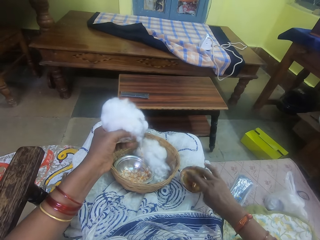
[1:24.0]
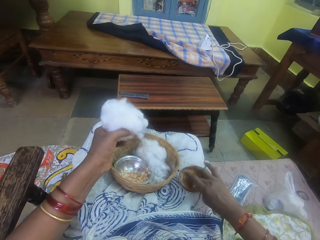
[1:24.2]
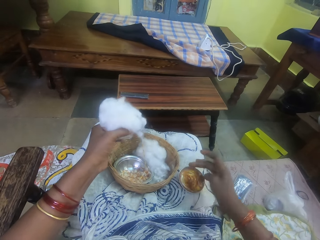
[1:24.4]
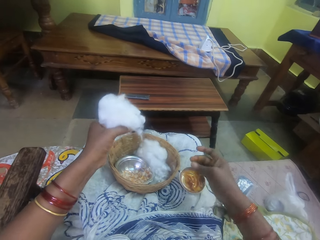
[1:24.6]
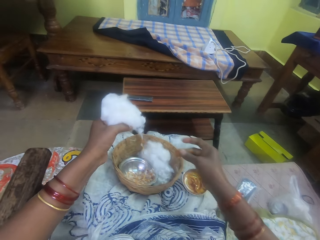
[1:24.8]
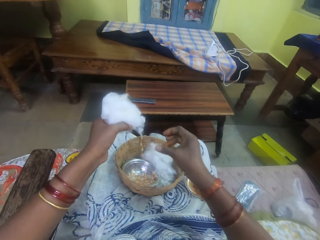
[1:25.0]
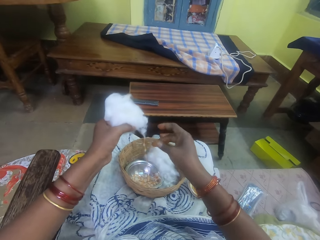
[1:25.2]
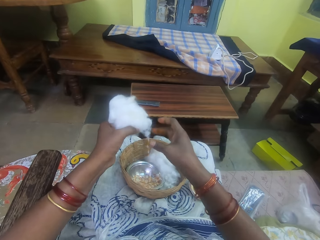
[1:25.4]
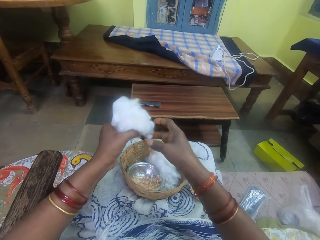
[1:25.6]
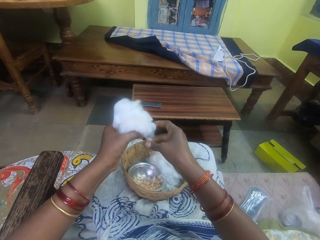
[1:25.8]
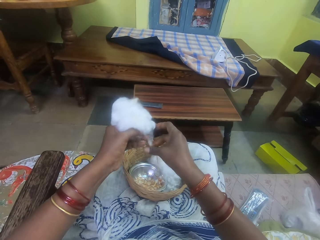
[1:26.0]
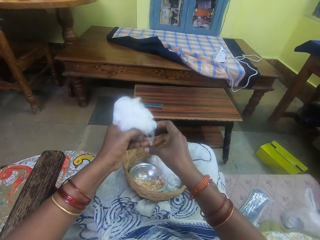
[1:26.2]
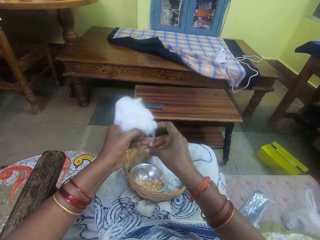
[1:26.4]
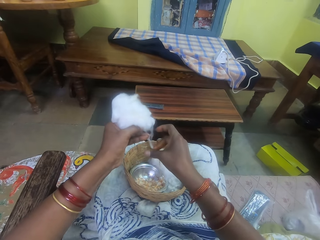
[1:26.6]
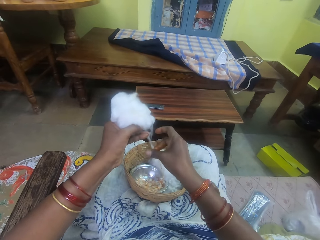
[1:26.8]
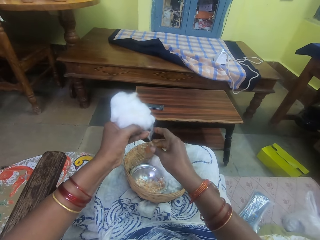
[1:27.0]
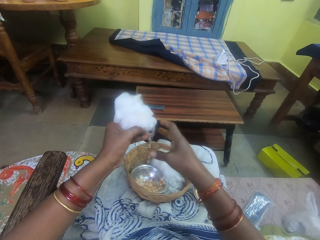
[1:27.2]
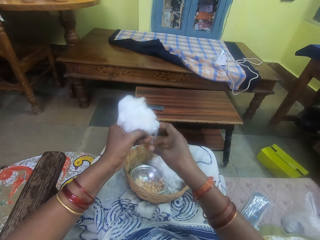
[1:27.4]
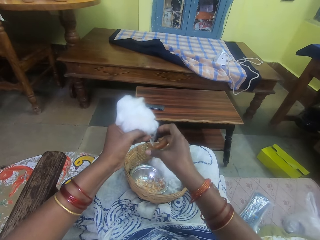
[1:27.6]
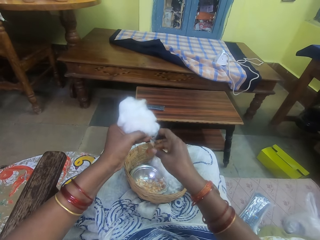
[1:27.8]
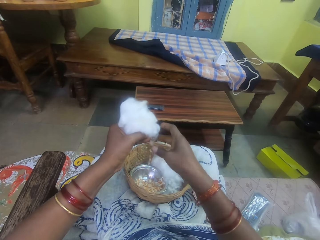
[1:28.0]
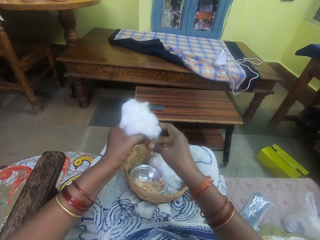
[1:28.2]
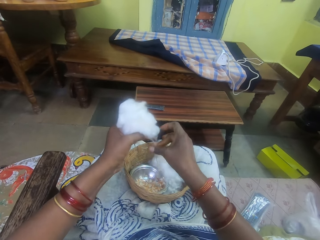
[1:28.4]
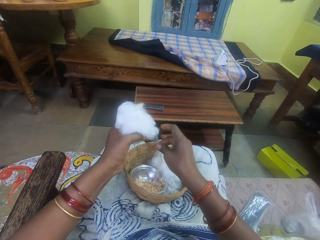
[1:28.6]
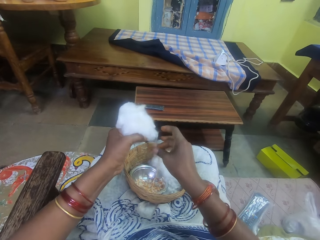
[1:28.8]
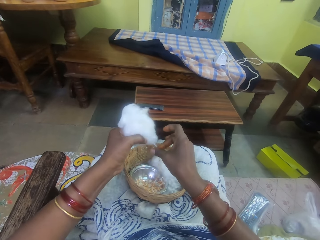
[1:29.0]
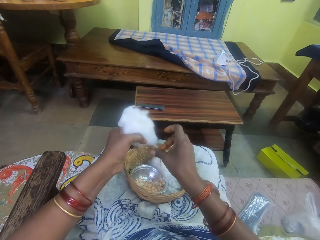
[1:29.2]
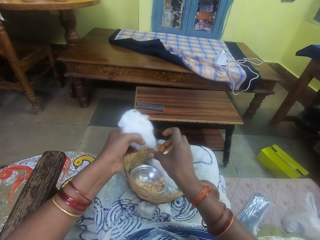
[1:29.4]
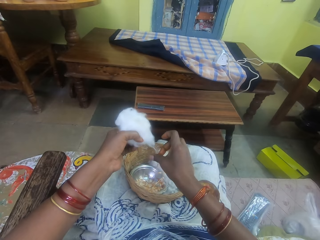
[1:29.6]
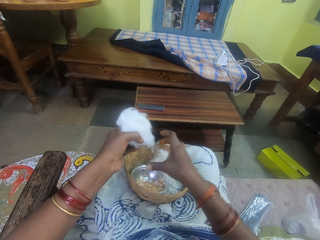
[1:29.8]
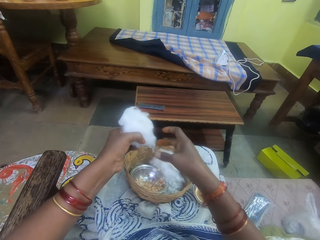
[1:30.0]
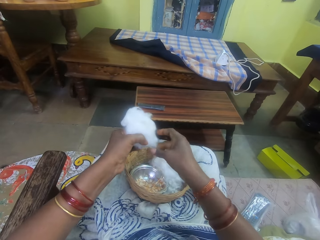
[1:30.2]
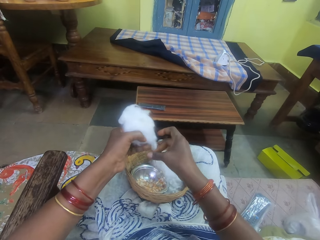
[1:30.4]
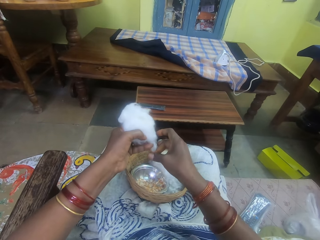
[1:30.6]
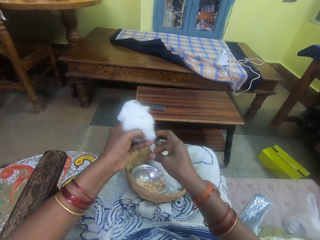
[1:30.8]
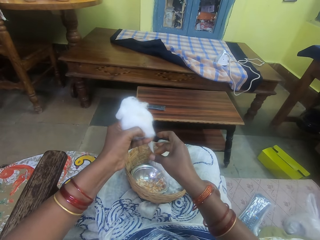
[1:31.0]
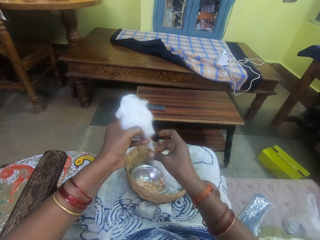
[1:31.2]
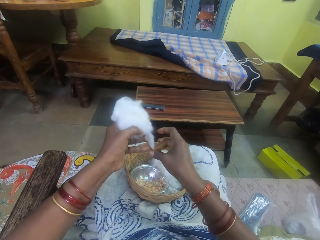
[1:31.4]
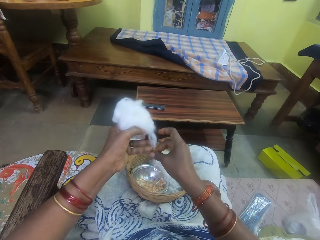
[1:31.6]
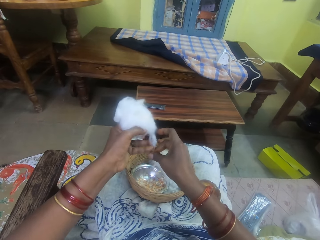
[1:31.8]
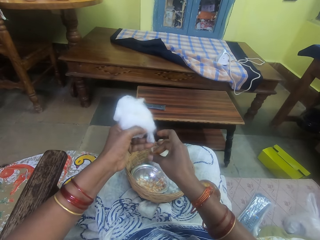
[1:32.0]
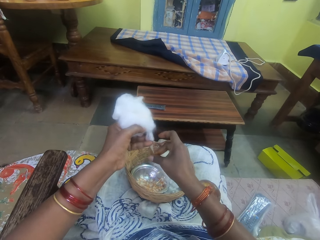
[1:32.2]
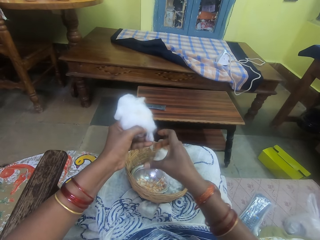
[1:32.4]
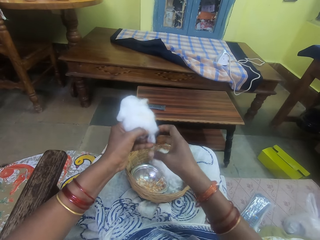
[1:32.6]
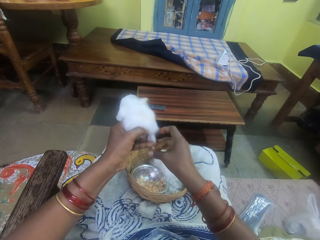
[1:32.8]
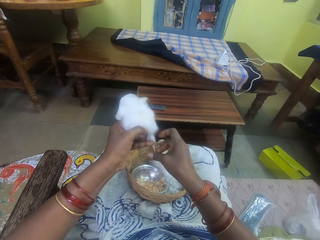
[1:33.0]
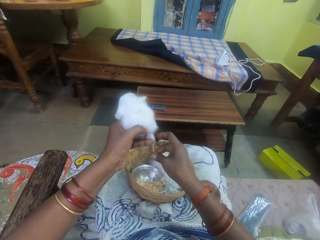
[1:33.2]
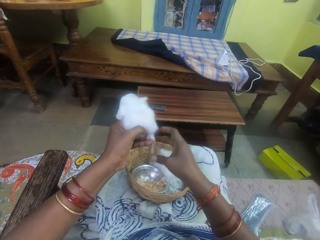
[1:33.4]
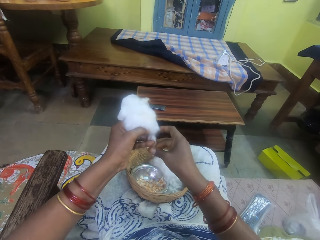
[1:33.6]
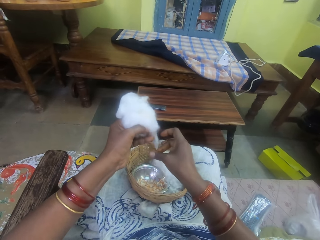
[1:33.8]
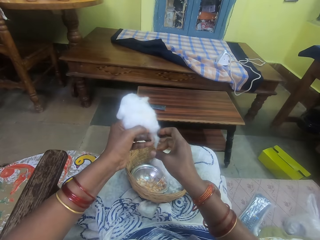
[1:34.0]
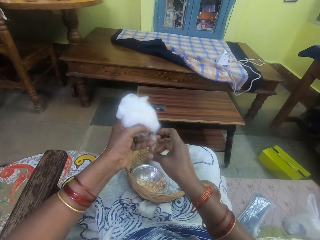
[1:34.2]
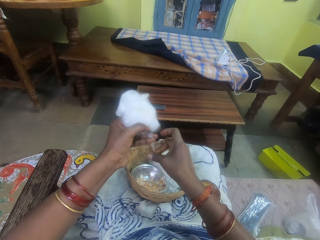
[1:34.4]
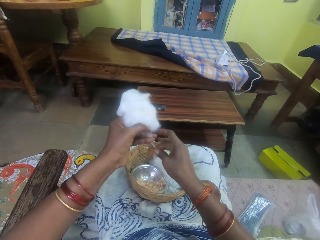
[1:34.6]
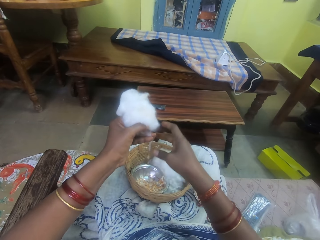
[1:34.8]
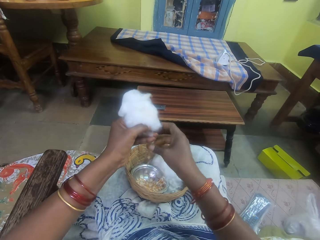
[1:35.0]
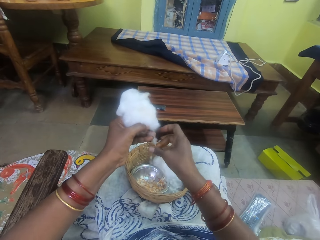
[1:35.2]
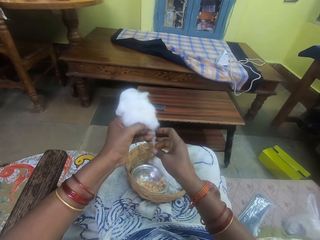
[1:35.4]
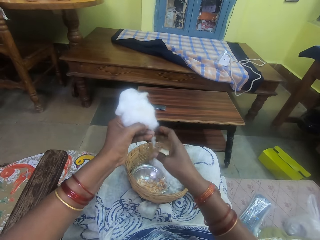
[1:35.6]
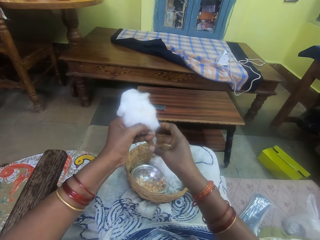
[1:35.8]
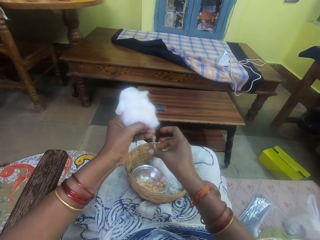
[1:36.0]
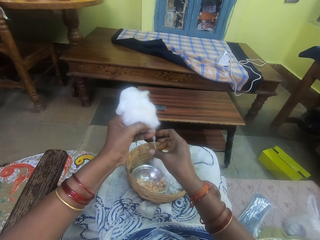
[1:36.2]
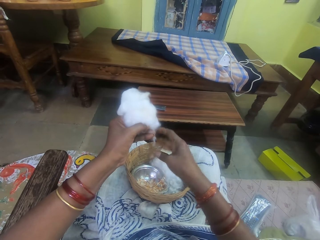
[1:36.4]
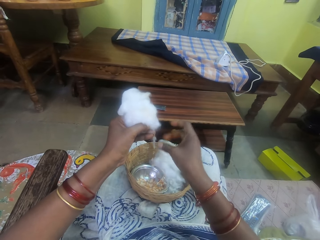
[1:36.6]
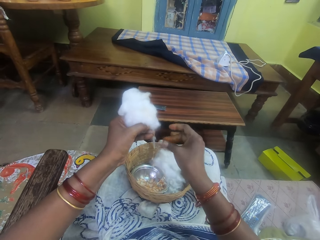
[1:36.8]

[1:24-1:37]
The camera wearer rubs her fingers. She rolls the cotton string with adhesive. She rubs the ointment on the ball of cotton wool in her left hand. She pulls the cotton. She rolls the cotton string with the adhesive. She pulls the cotton. She rolls the cotton string with the adhesive.

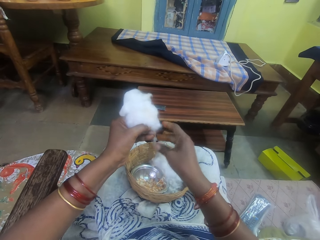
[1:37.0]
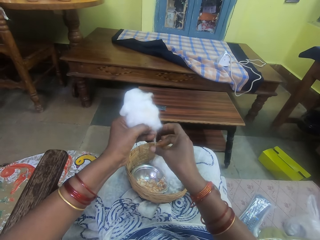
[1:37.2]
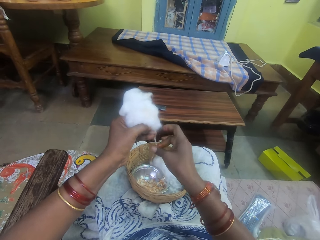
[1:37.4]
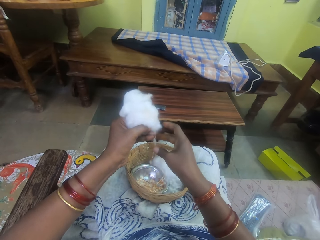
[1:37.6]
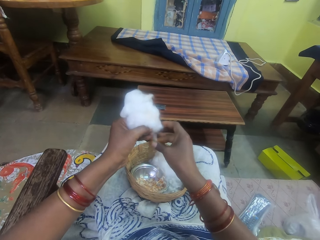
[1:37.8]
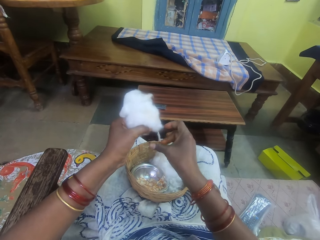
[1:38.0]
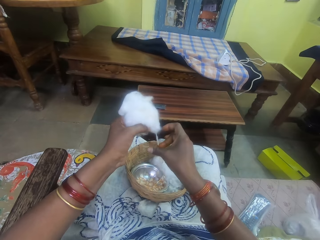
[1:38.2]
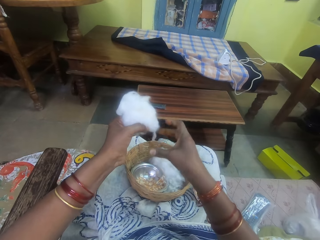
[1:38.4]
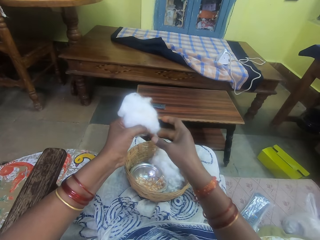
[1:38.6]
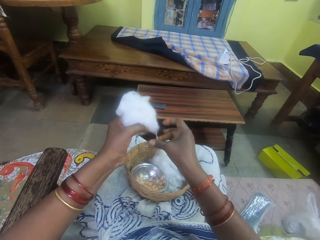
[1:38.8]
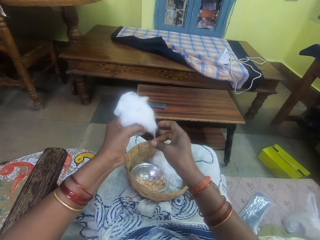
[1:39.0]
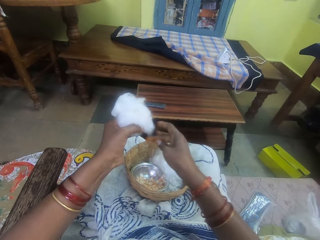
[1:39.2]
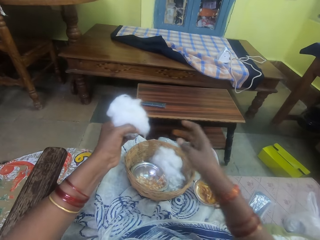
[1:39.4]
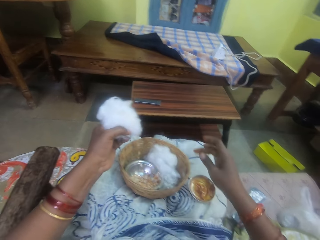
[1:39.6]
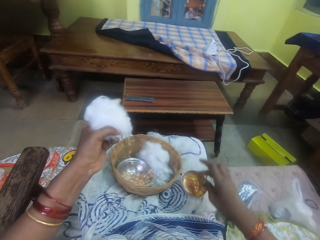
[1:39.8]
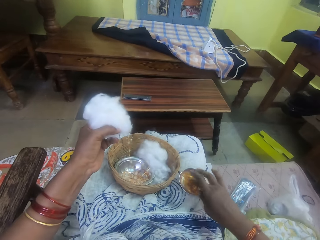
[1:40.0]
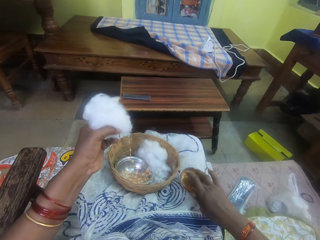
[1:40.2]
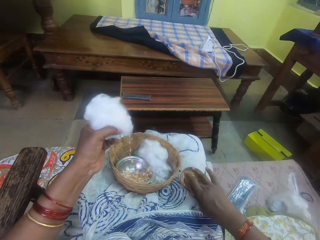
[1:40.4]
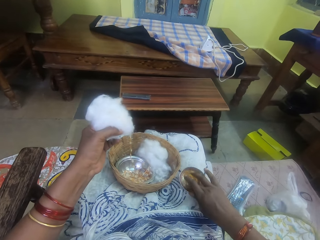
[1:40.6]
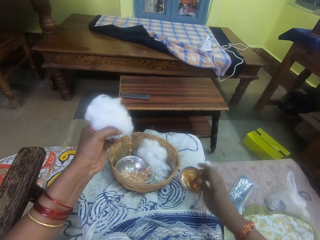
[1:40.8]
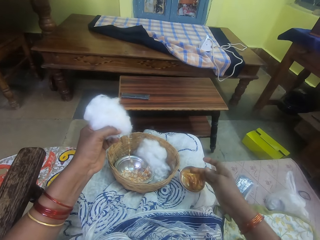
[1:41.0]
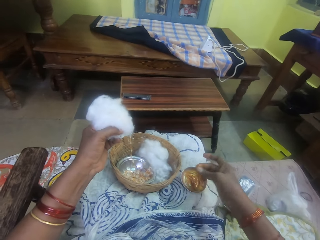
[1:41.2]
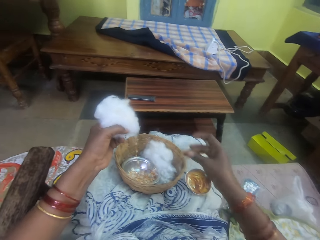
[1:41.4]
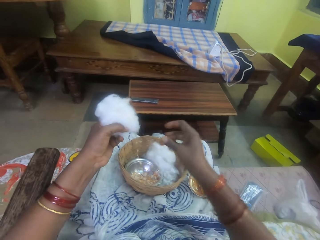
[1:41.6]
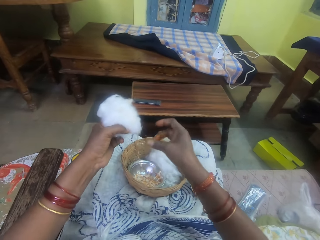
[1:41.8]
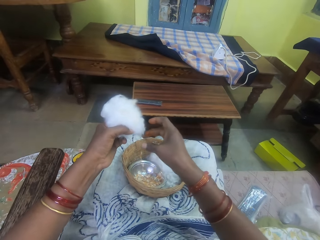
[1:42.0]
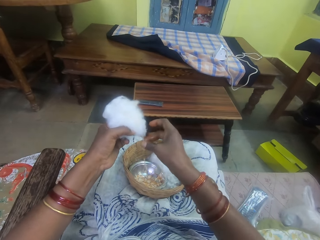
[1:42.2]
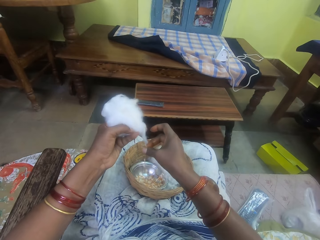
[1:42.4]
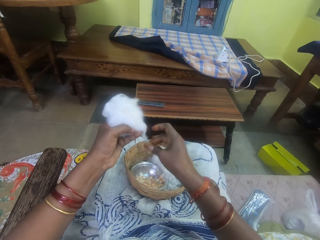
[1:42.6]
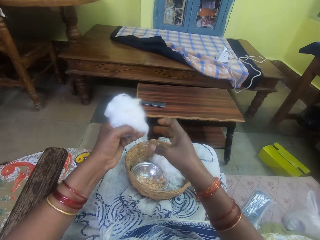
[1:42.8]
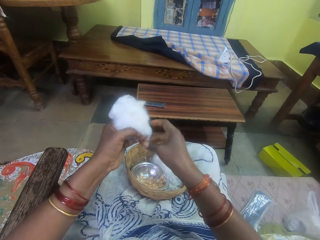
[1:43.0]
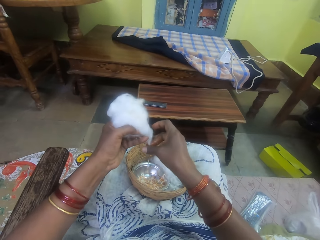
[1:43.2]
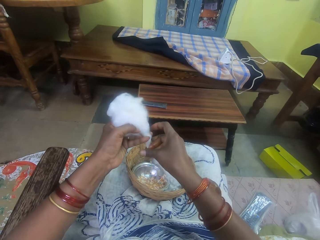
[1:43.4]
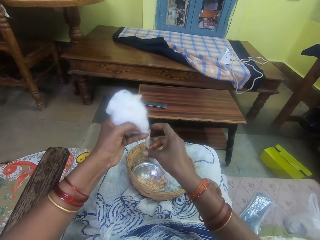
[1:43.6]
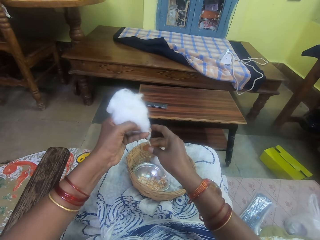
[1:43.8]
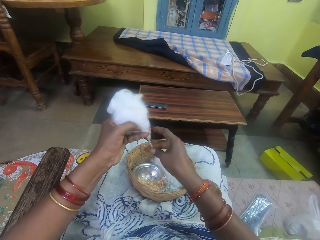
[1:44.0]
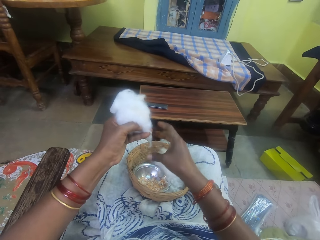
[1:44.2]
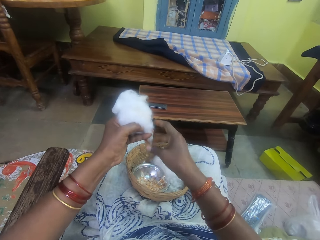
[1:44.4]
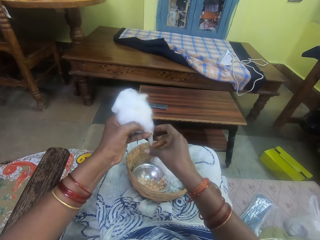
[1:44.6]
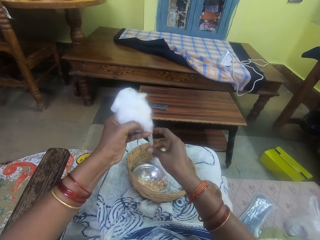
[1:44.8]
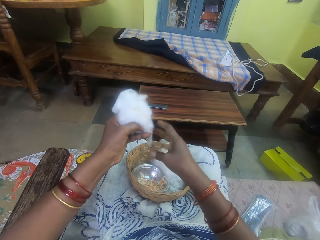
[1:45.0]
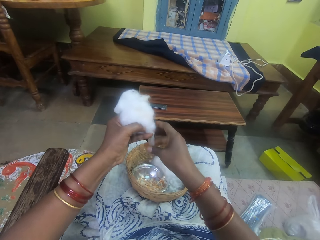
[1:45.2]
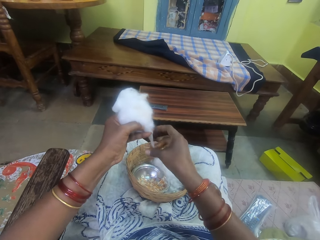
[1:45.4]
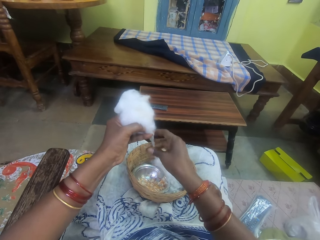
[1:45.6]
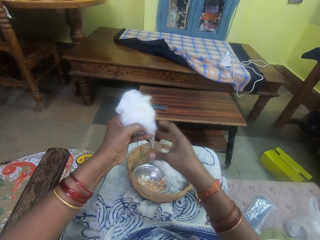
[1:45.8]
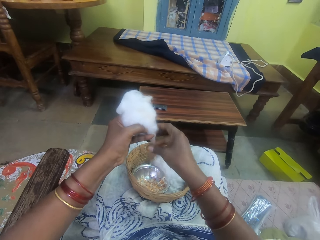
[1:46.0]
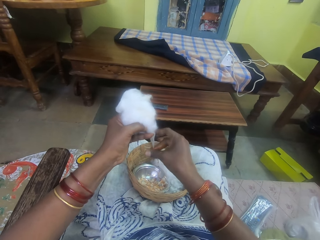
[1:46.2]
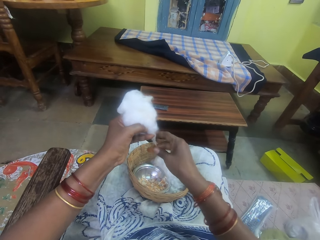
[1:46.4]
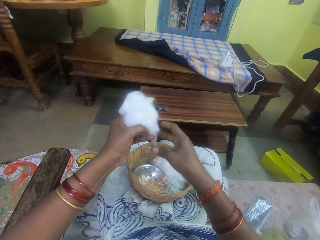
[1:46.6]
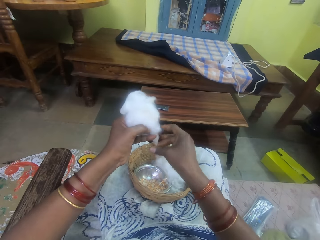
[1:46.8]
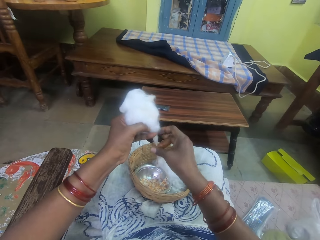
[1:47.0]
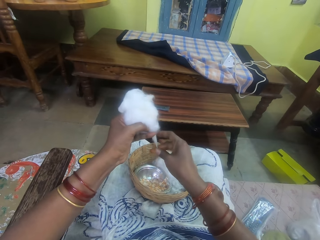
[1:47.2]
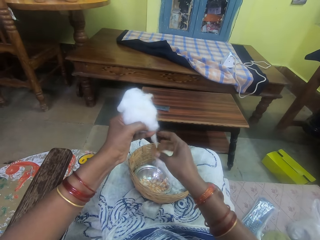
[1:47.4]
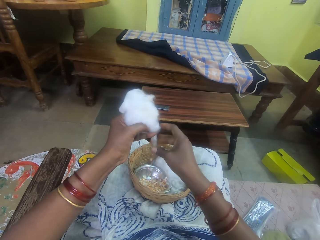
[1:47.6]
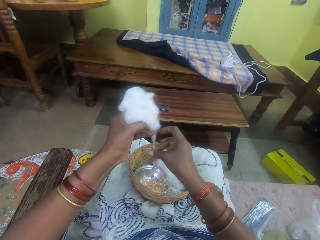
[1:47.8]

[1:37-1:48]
The camera wearer rubs her fingers. She rolls the cotton string with adhesive. She pulls her hand off the cotton string. She picks the adhesive from the bowl. She touches the ointment with her right hand. She lifts her hand off the glue. She rubs her fingers. She rolls the cotton string with the adhesive. She rubs the ointment on the ball of cotton wool in her left hand.
